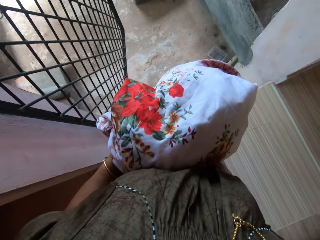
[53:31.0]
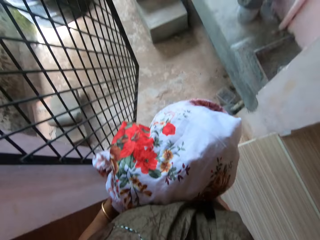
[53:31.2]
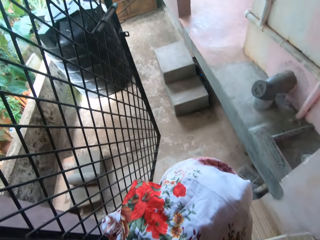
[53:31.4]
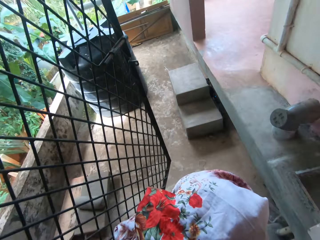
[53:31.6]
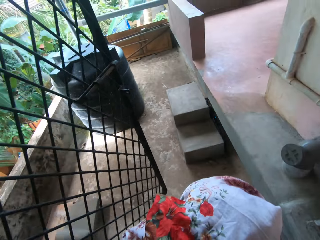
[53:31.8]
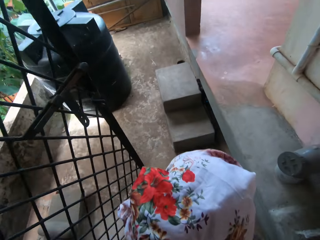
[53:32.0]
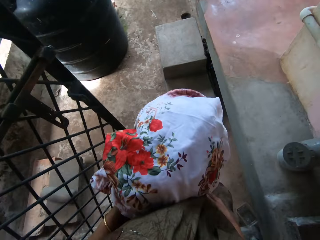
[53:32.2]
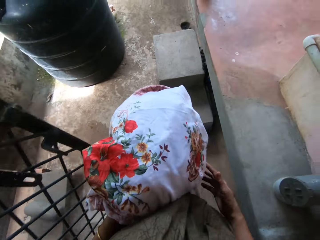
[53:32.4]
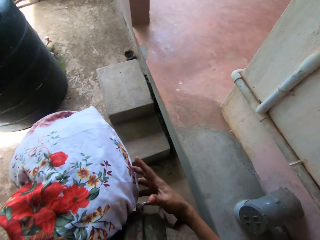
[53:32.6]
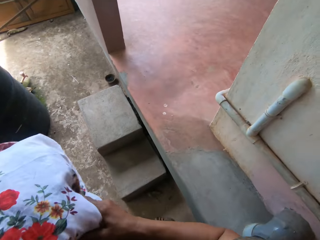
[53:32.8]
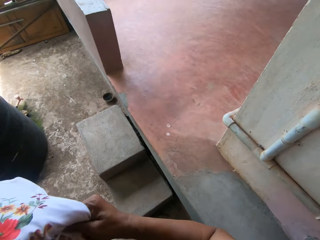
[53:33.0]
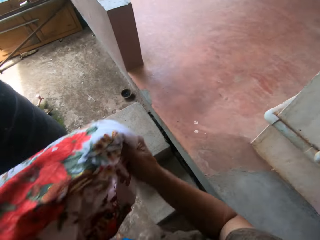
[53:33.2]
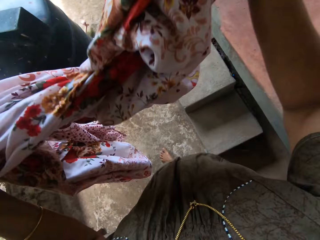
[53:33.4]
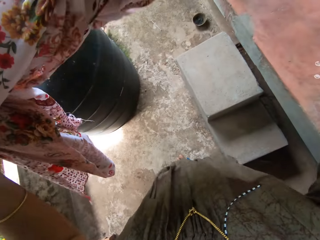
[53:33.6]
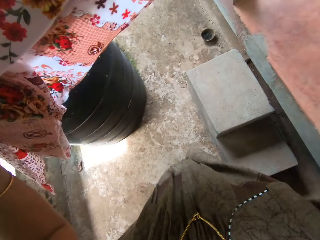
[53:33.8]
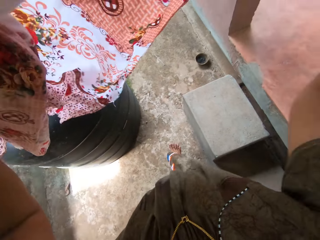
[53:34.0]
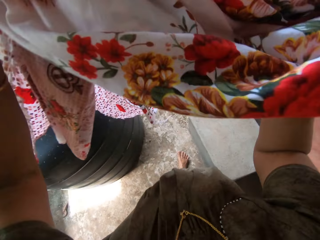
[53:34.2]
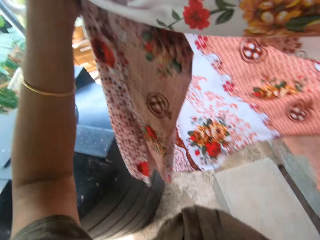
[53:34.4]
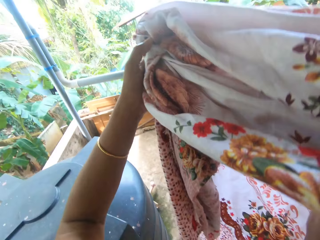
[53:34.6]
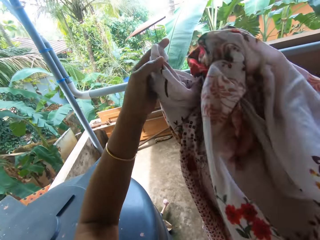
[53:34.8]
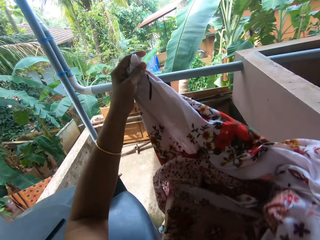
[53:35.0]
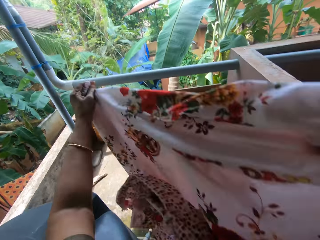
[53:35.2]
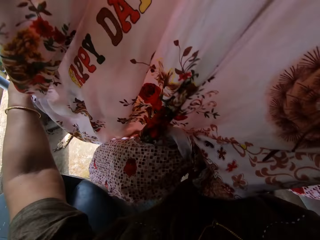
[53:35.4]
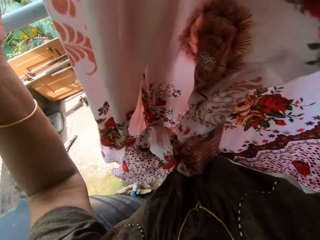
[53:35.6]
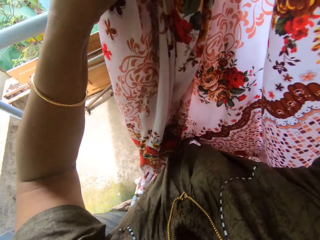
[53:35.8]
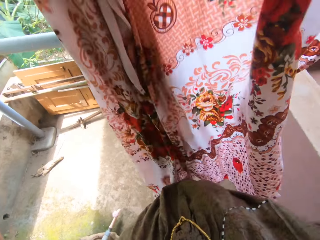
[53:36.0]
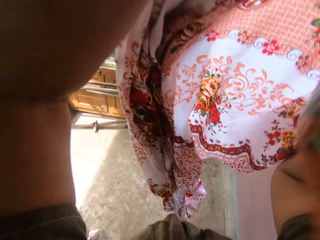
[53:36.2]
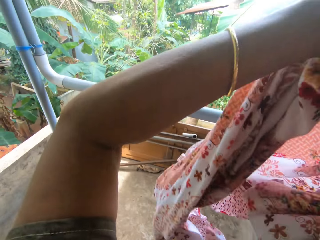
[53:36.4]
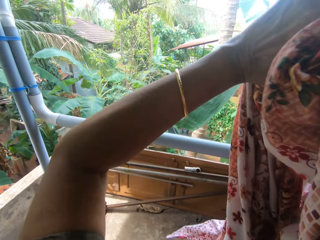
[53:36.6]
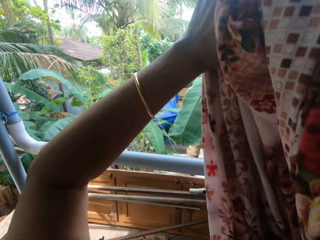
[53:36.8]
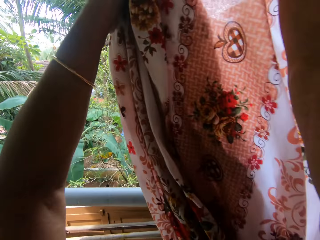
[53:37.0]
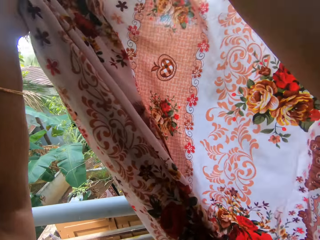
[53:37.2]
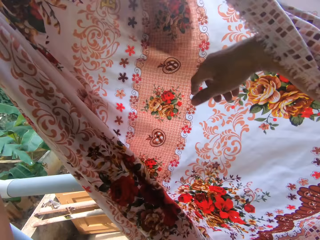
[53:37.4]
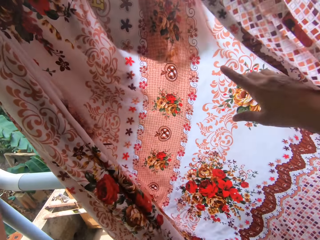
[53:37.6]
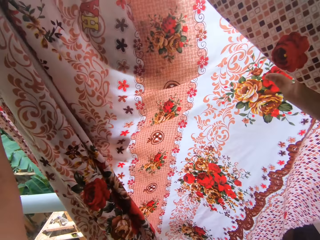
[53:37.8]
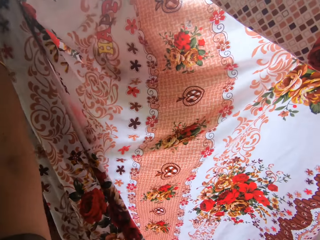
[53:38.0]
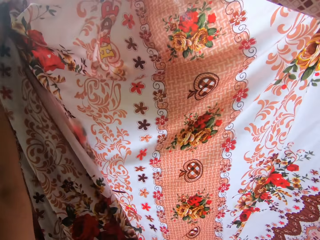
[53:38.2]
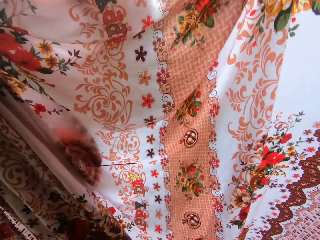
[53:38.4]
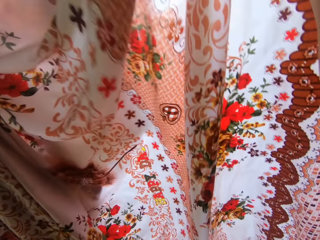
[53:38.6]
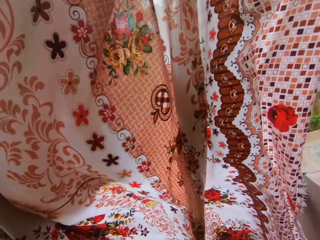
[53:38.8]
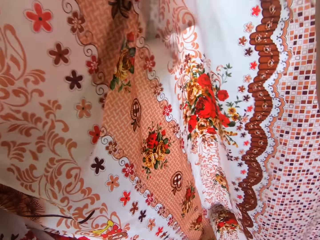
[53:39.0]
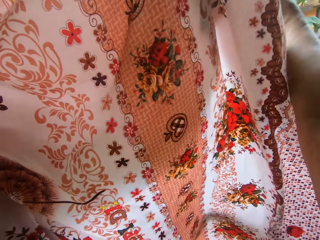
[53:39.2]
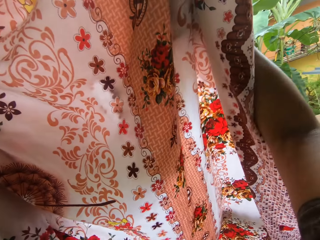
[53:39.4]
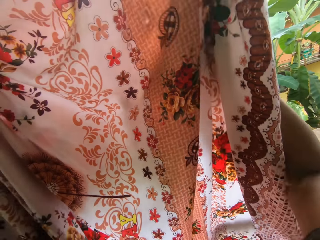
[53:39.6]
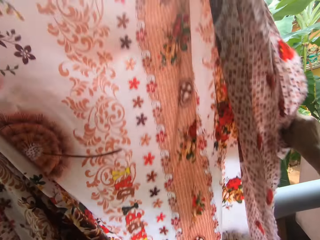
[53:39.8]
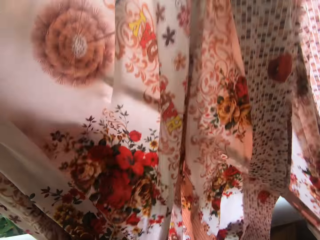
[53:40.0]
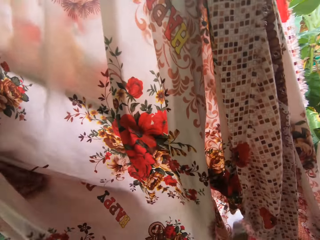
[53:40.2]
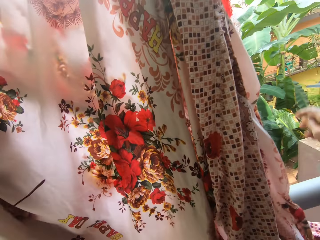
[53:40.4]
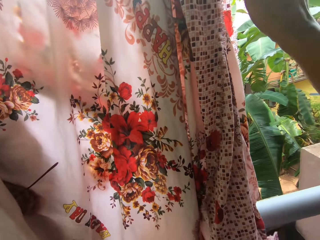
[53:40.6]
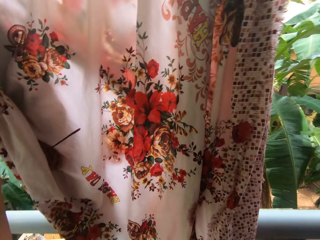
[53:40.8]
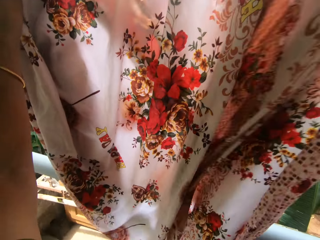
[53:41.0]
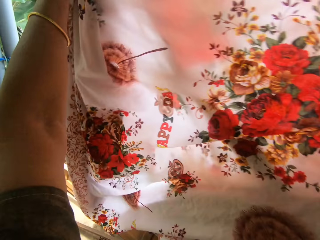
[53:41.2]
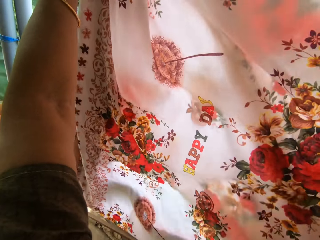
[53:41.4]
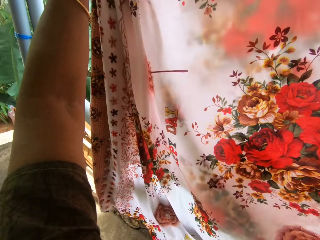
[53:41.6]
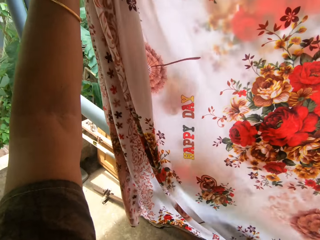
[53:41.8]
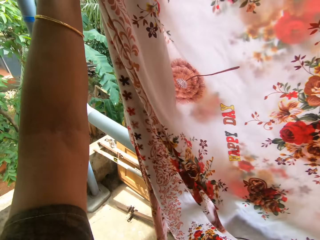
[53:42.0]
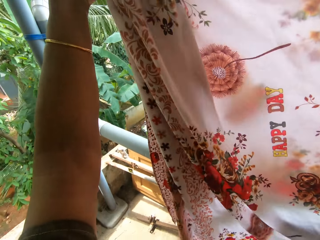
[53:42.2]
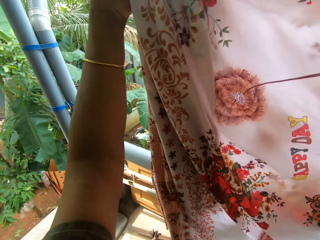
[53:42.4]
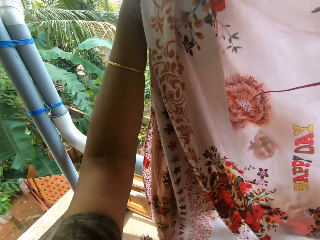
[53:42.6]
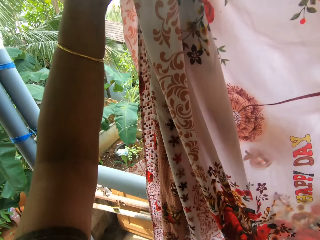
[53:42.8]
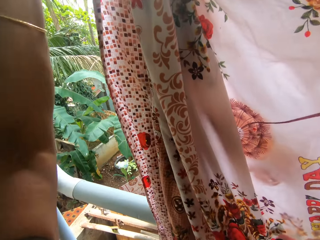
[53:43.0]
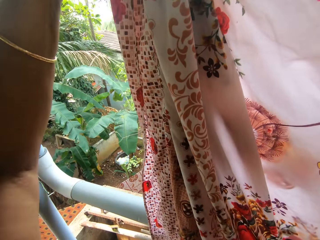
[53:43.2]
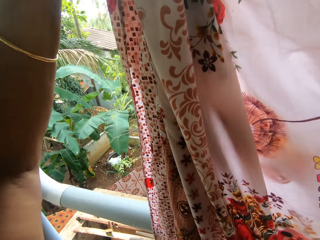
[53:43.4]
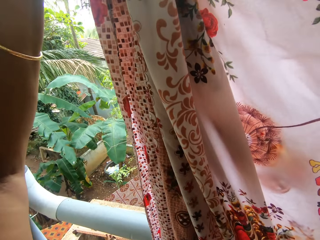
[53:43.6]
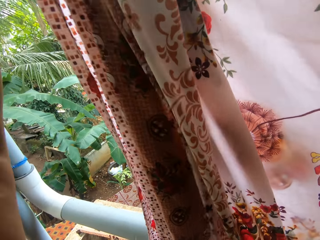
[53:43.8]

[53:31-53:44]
The camera wearer walks into a balcony. They unfold the kanga. They place the kanga on the clothesline. They spread the last wrapper with both hands on the washing line.

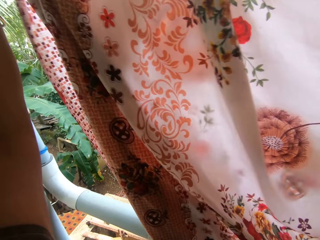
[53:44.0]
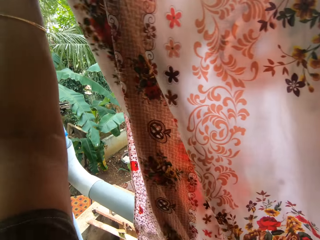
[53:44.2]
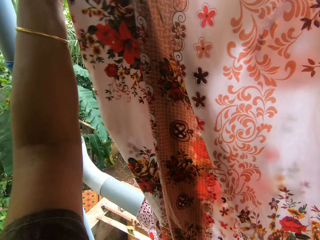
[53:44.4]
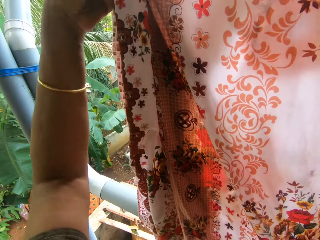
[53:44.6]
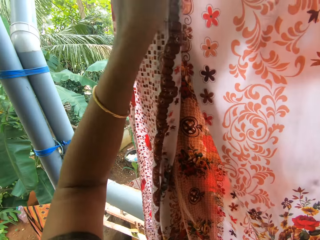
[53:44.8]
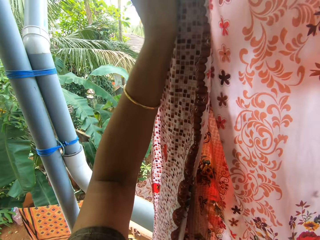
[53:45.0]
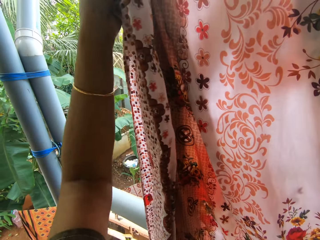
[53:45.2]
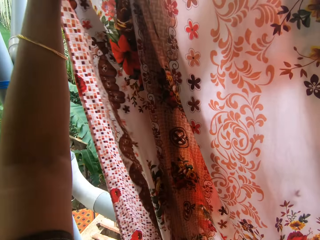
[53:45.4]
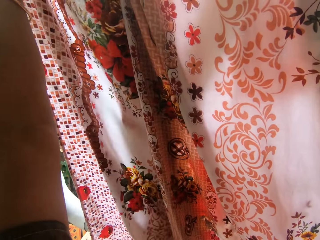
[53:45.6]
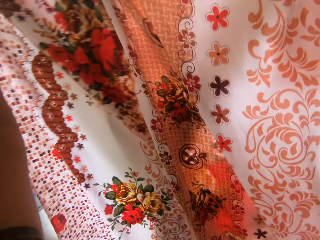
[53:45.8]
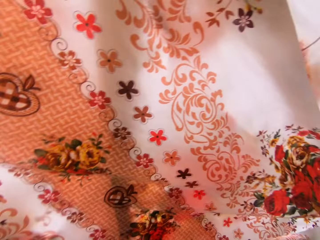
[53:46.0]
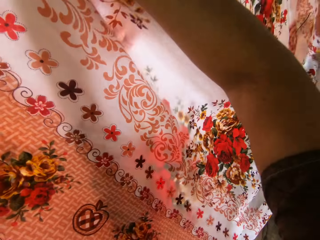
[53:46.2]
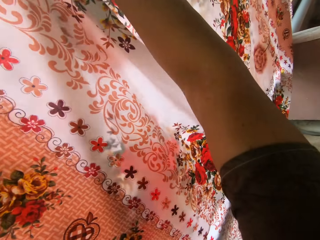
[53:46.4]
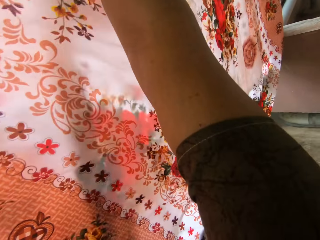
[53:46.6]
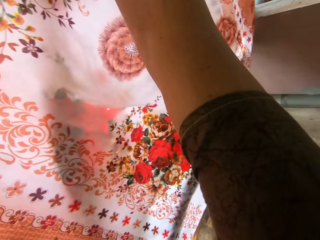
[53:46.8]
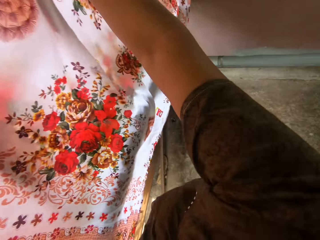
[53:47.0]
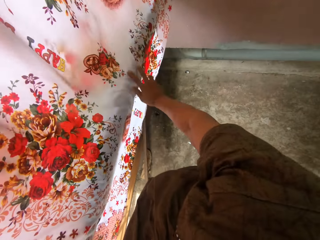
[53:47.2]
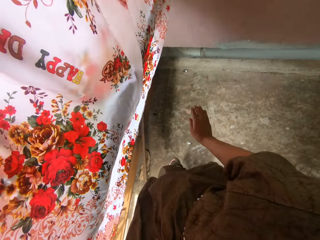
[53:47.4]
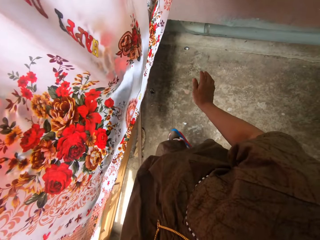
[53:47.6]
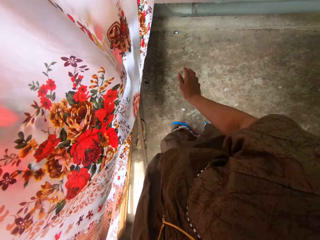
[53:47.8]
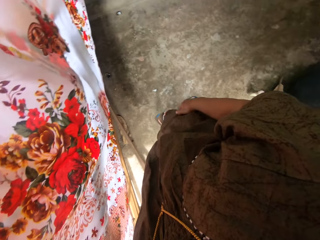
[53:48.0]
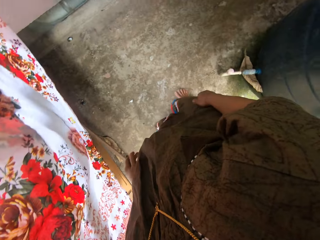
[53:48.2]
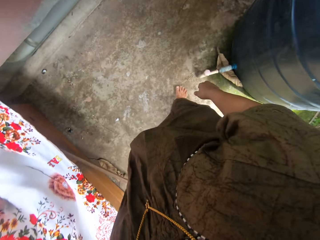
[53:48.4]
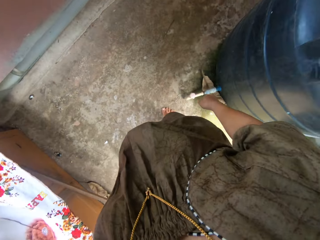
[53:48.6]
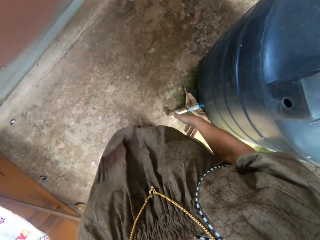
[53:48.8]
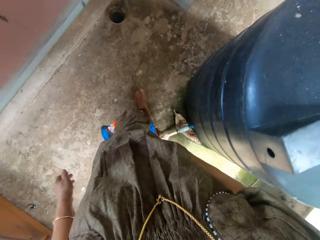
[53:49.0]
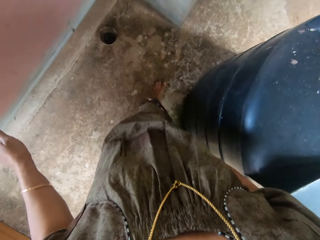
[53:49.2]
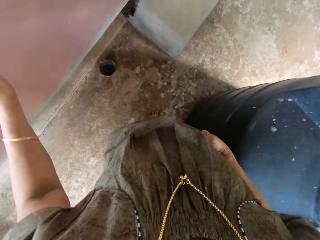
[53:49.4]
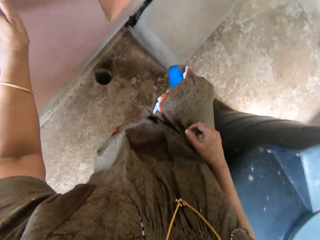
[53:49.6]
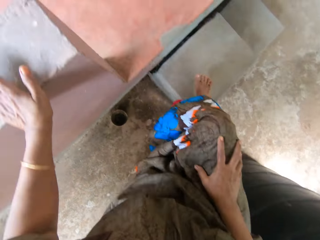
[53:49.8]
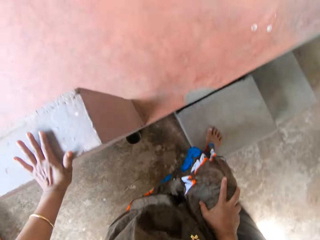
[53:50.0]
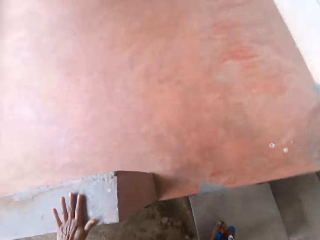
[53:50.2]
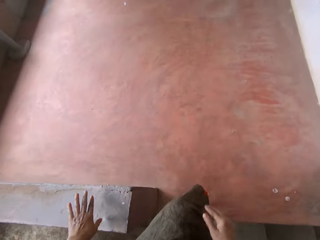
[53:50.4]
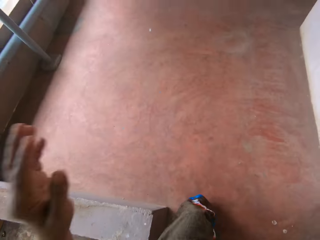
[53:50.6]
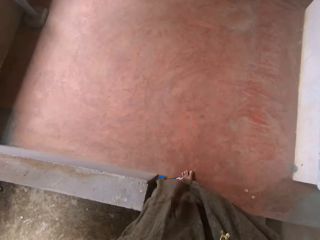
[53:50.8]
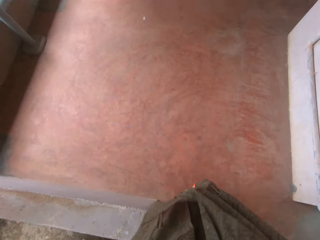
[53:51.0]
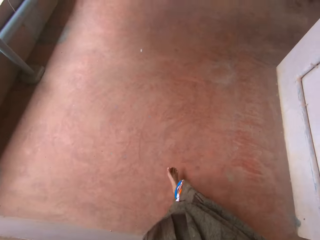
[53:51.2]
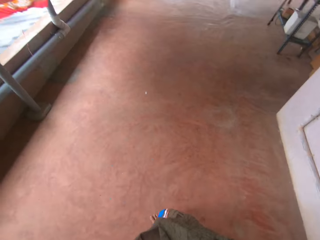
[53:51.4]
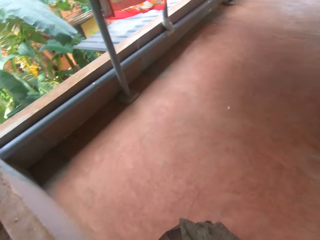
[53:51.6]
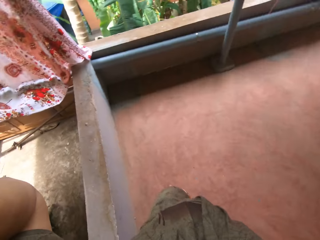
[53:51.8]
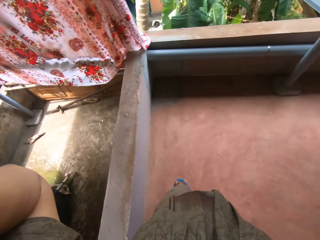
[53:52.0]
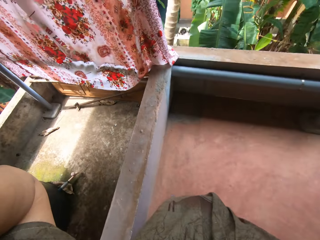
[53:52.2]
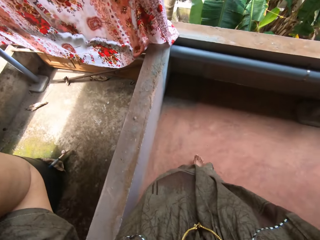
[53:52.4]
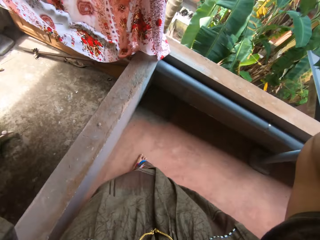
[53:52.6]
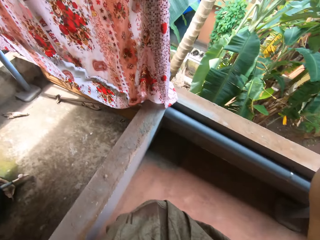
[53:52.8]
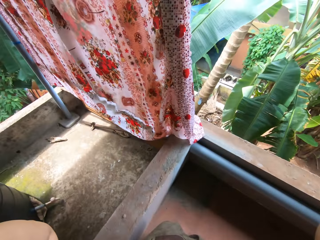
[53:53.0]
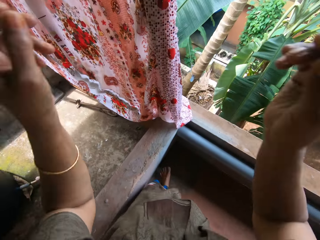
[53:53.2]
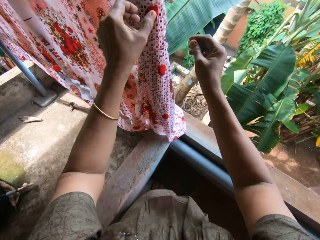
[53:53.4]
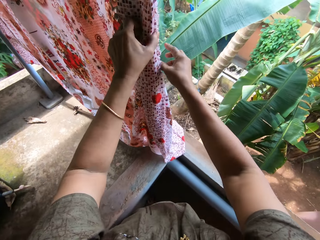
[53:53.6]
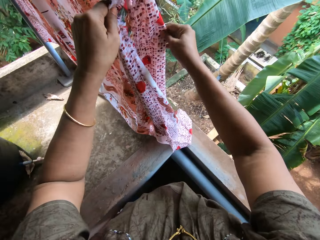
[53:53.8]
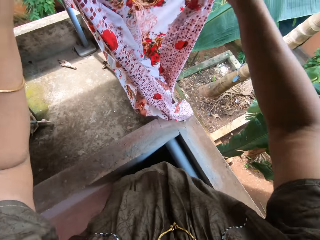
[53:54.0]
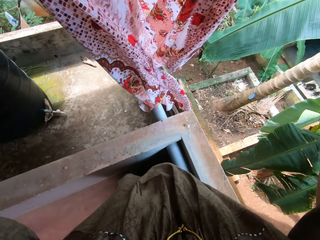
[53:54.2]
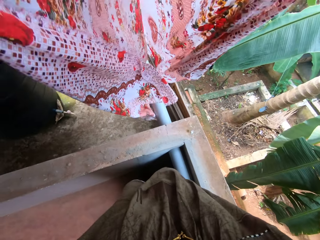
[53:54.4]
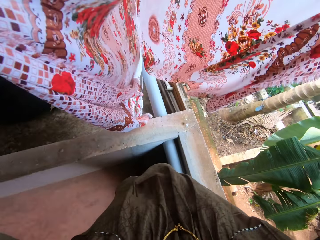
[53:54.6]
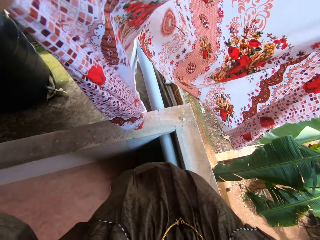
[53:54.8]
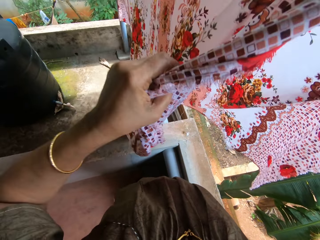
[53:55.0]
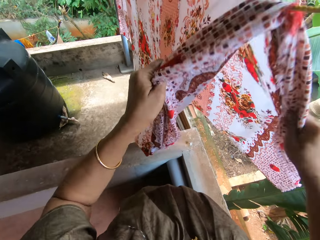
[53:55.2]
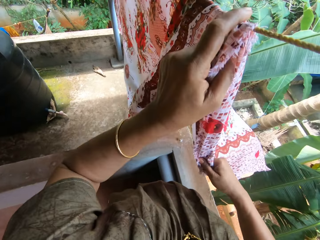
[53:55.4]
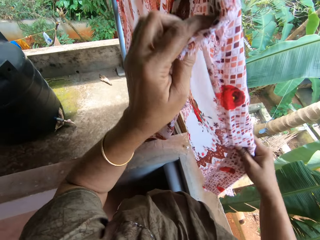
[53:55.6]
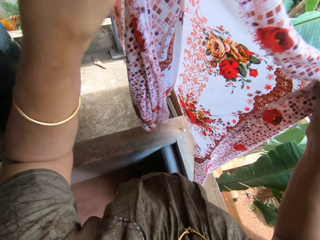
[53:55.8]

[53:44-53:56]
The camera wearer walks around the house. They touch something. They walk around the house. They spread the kanga on the clothesline.
